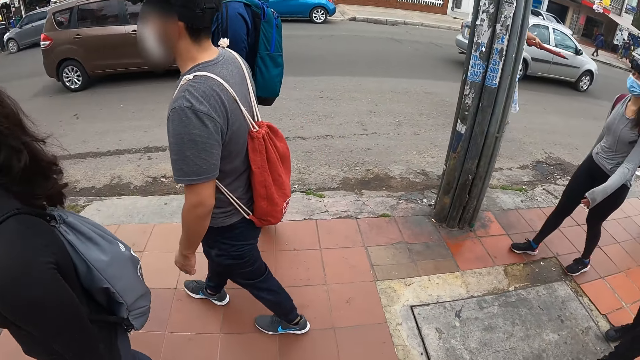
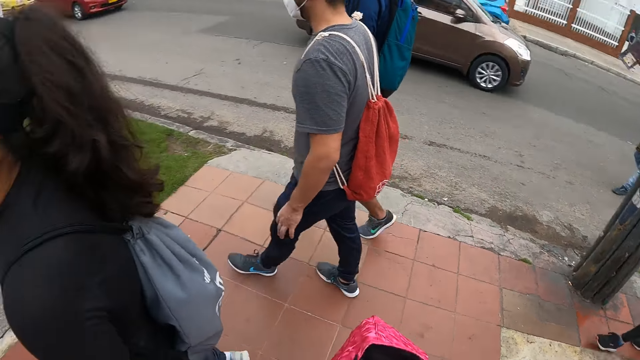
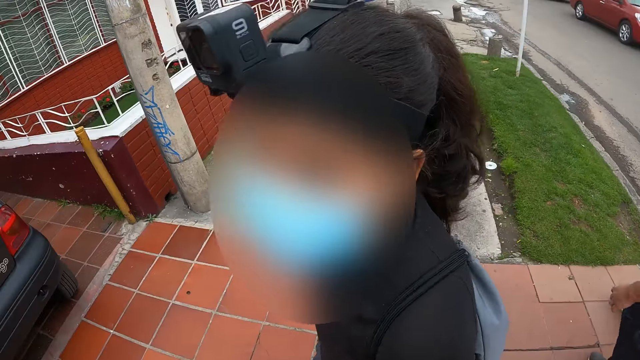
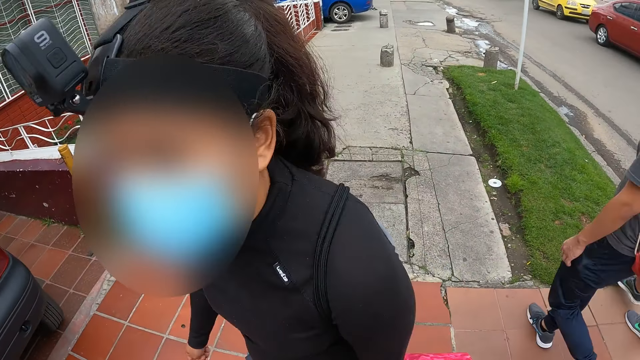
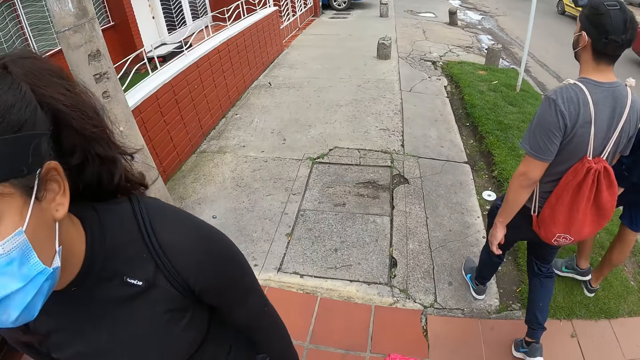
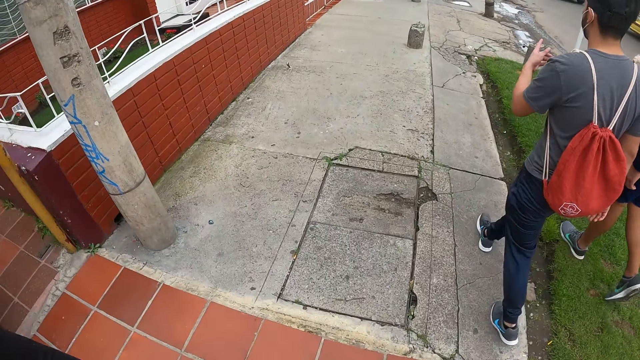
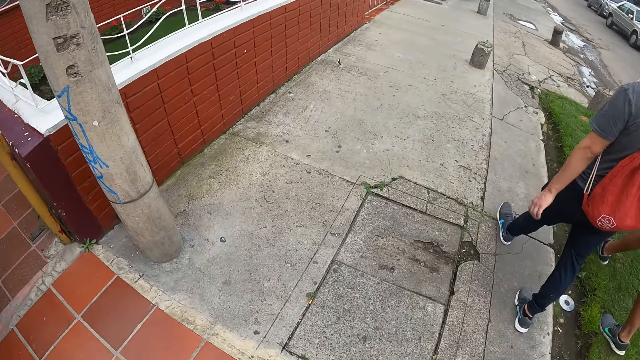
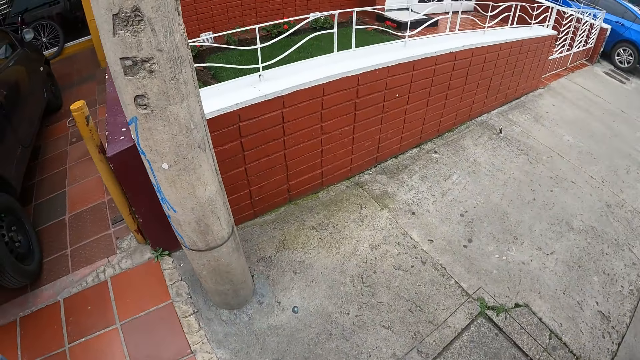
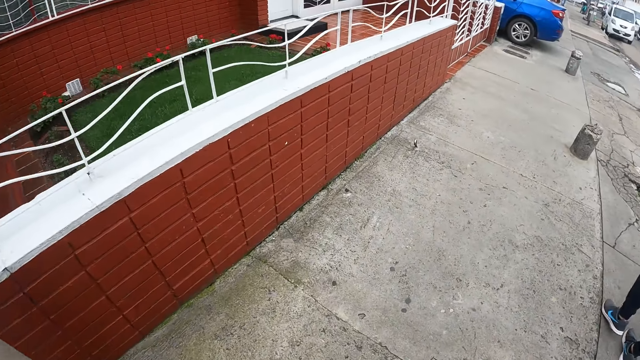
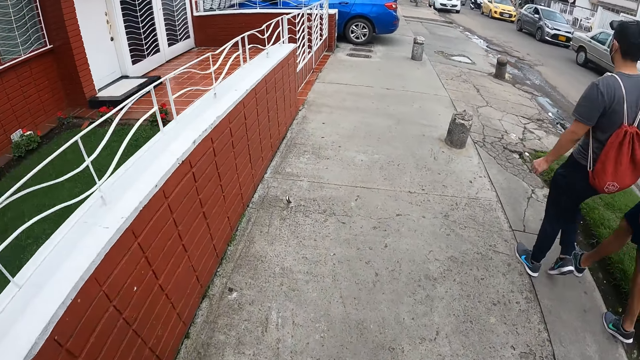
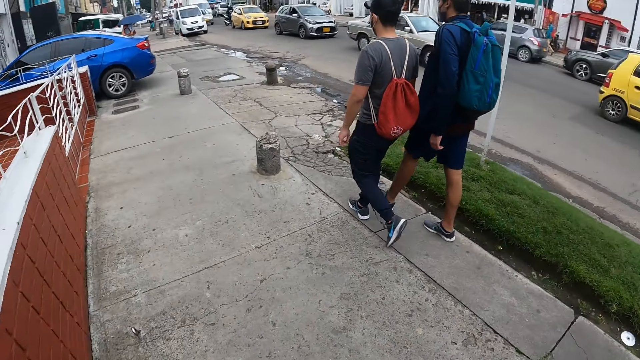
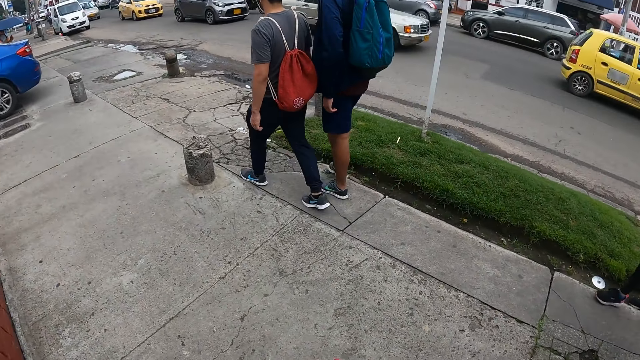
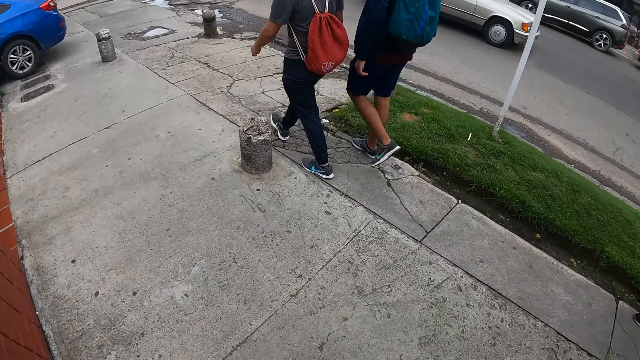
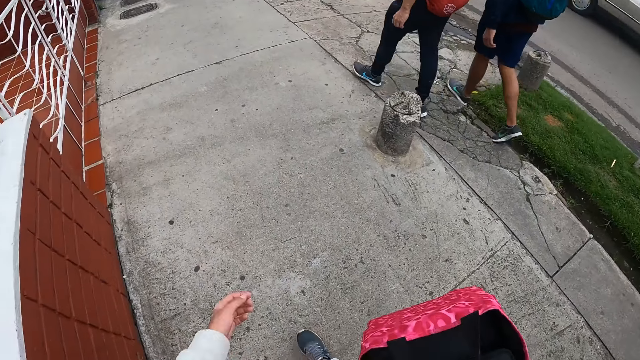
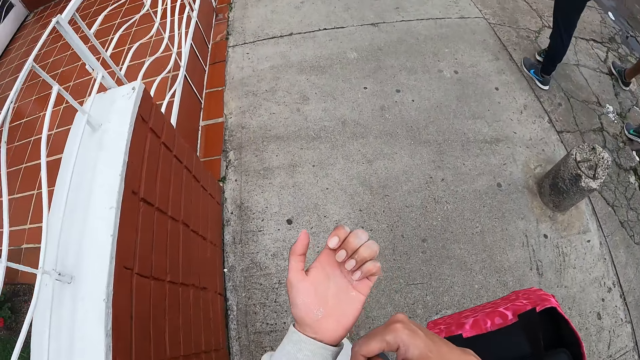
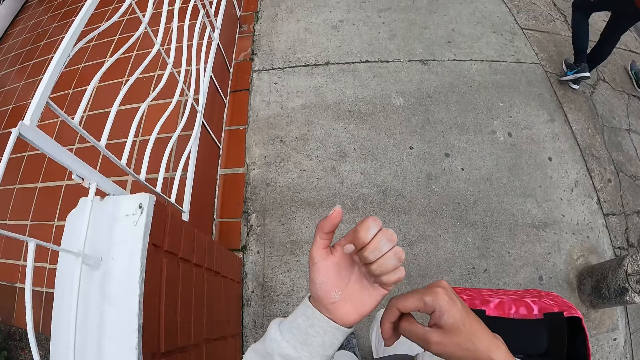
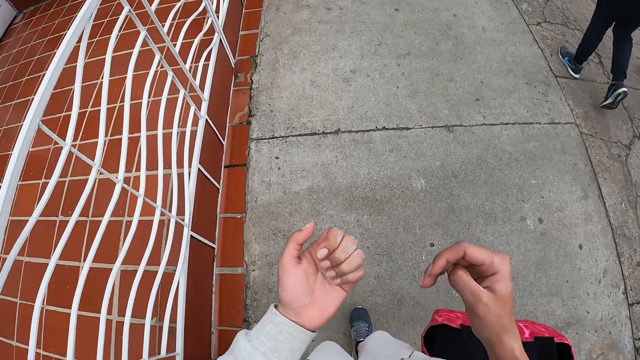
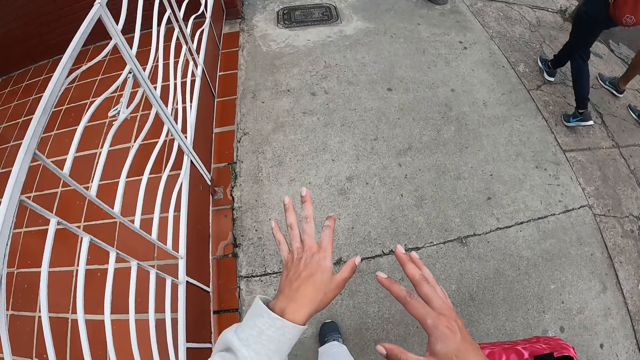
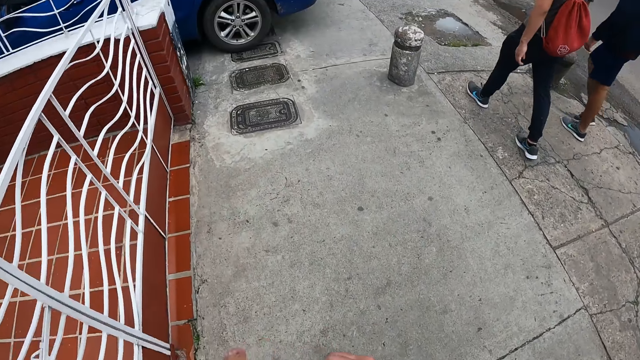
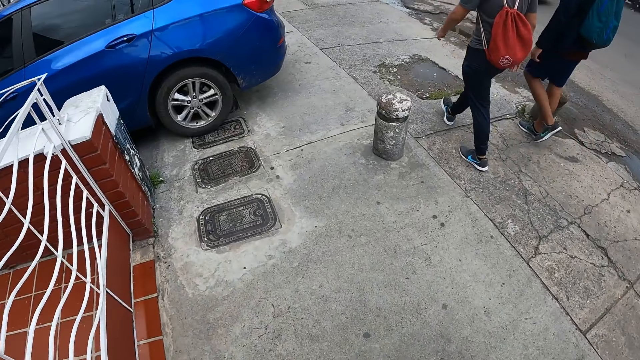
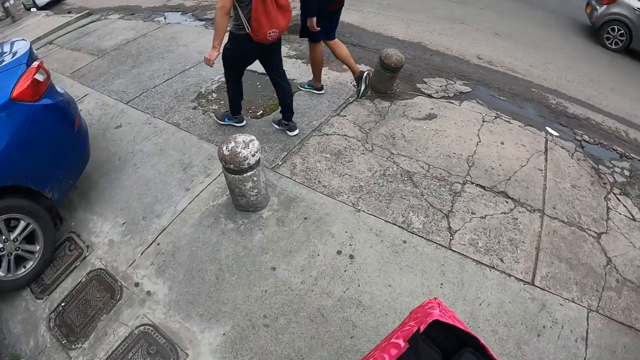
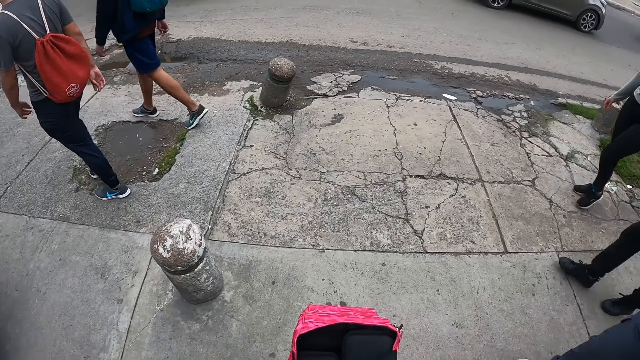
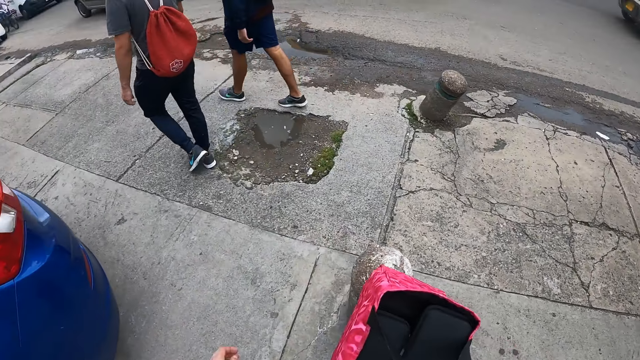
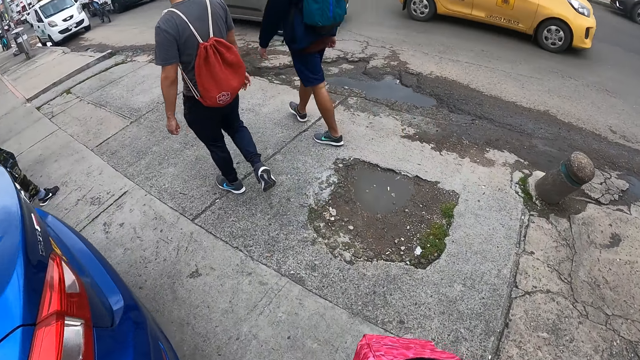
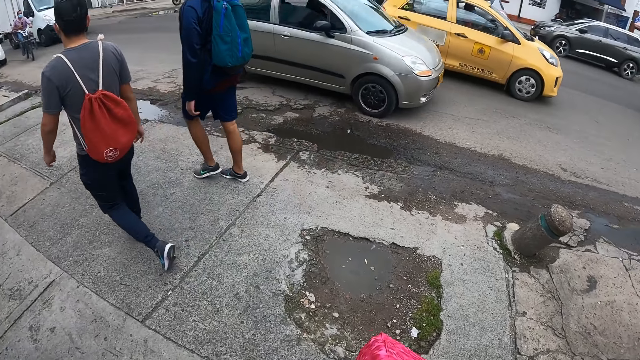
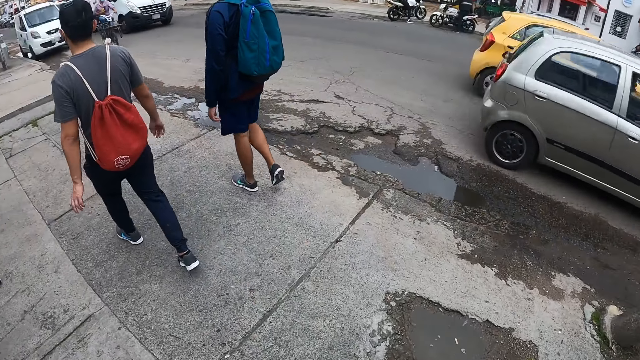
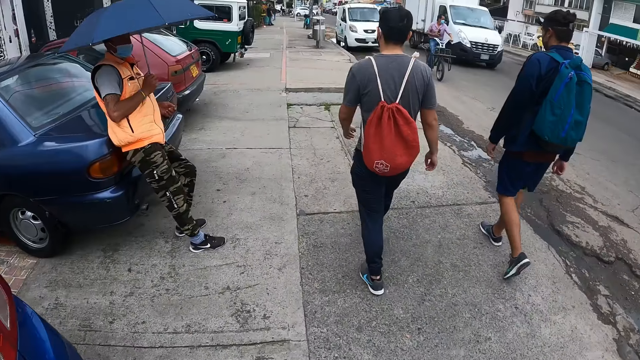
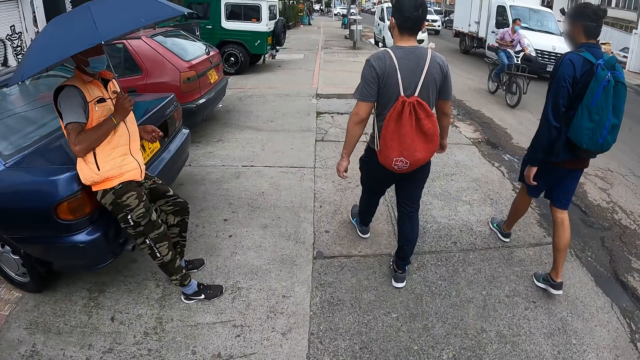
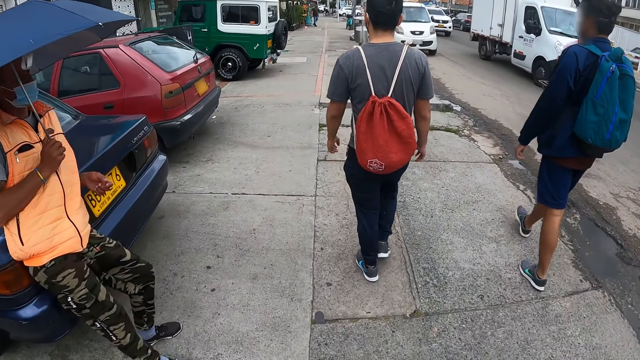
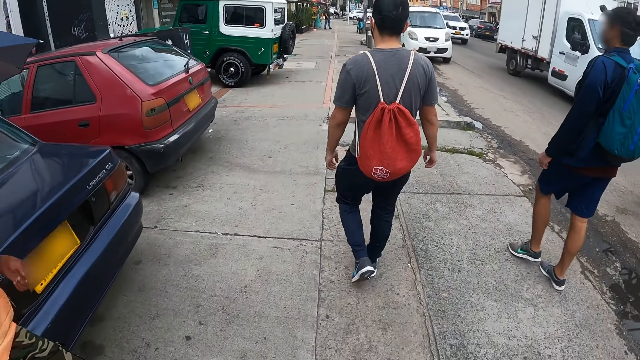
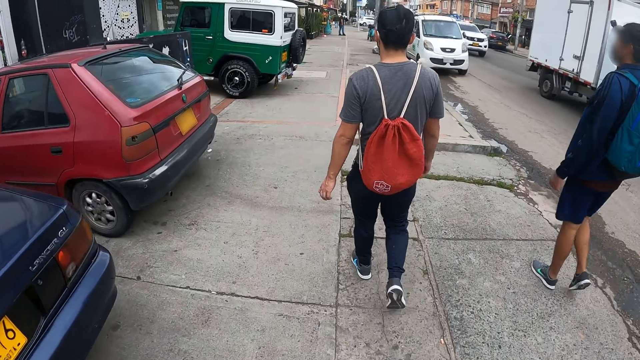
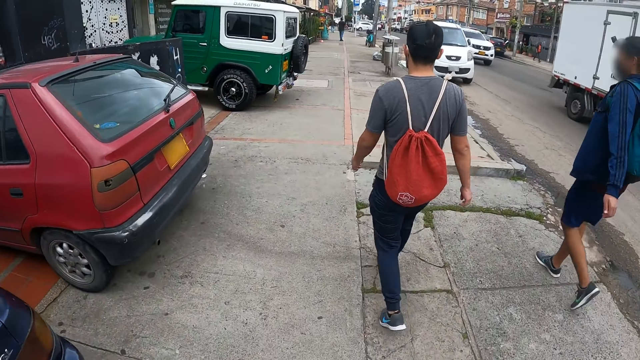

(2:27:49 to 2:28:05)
The camera wearer looks at her nails. She looks around.

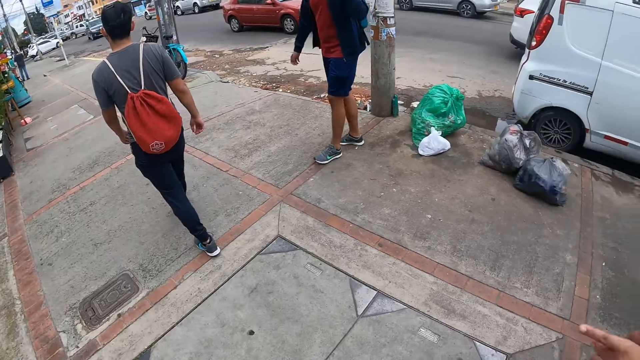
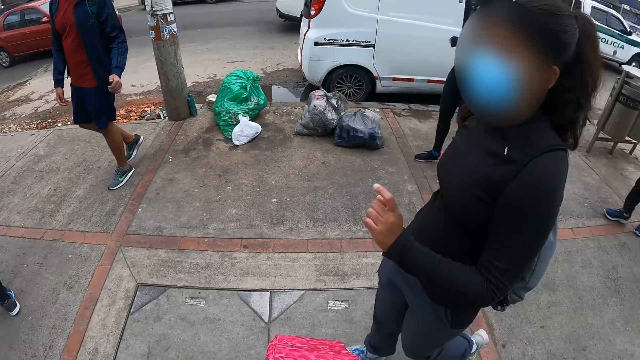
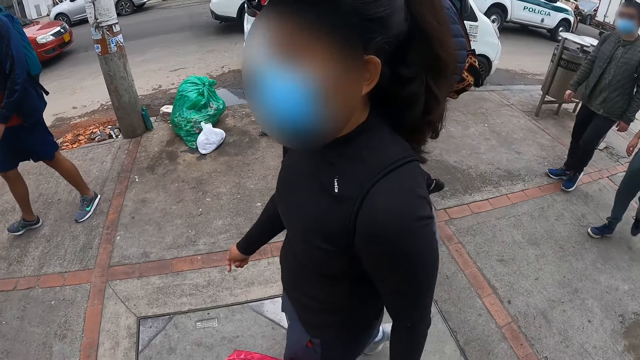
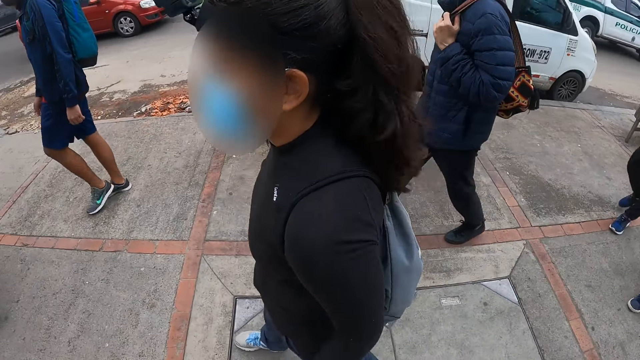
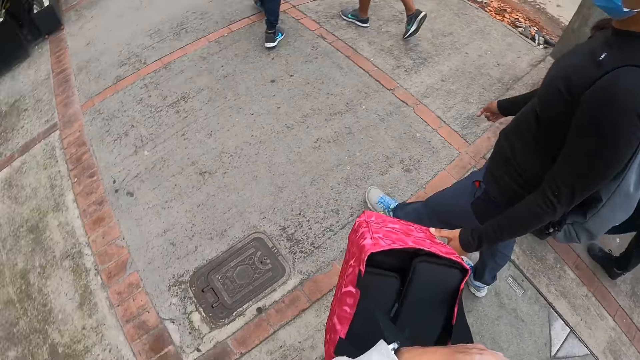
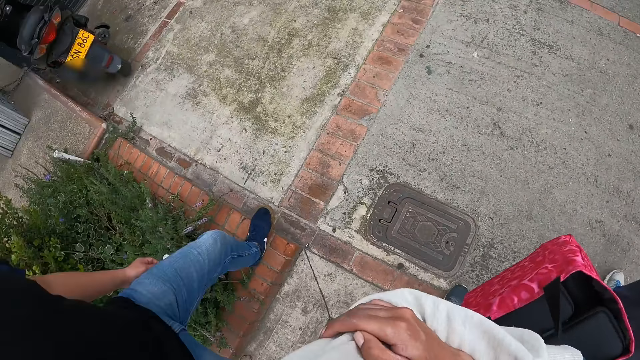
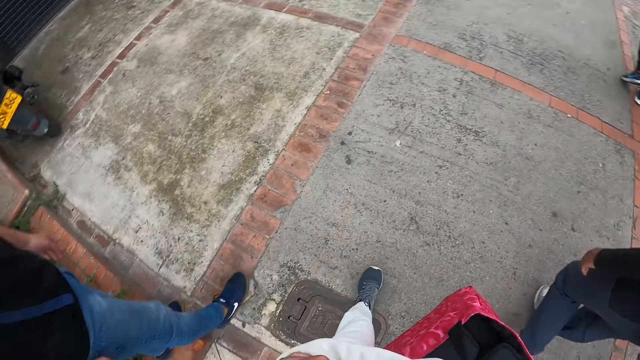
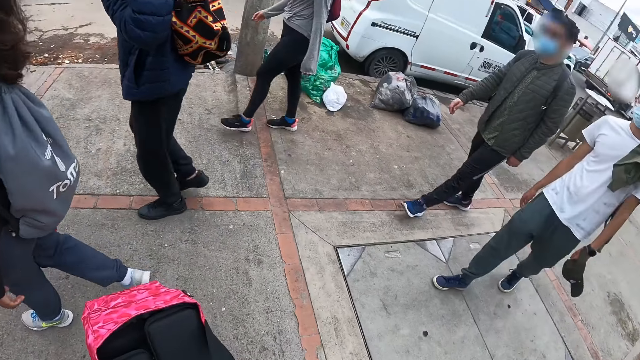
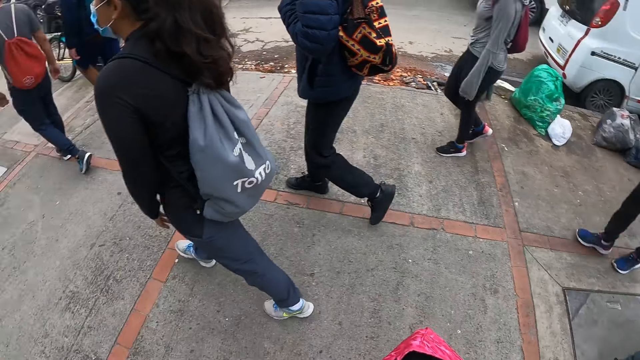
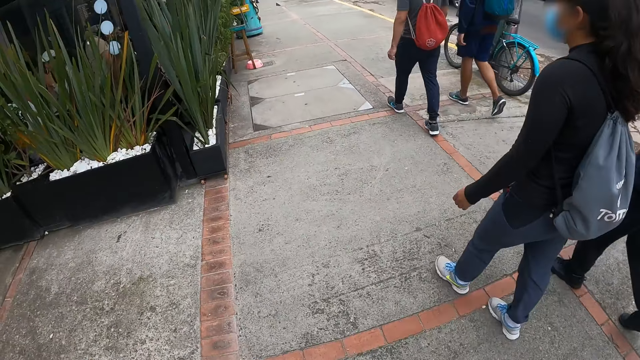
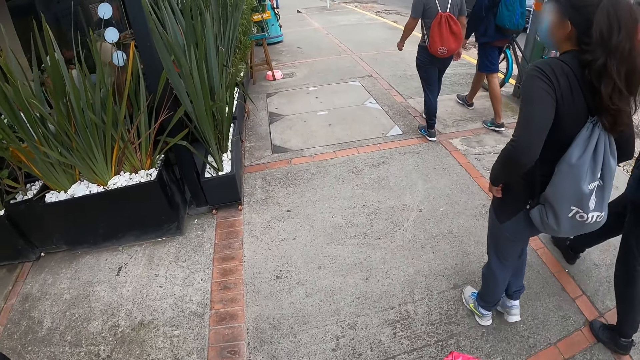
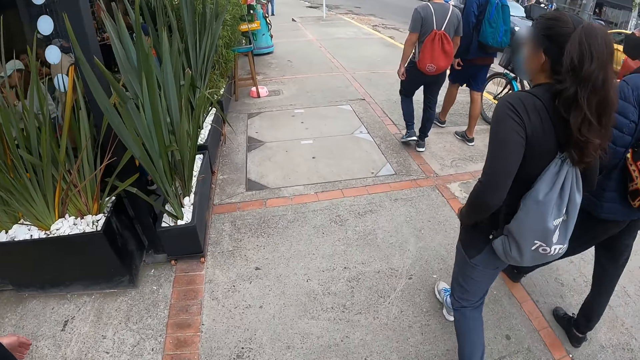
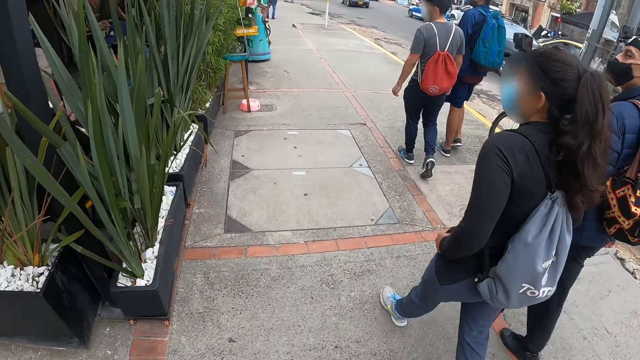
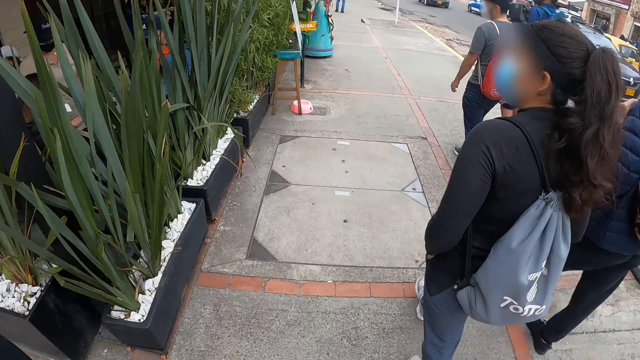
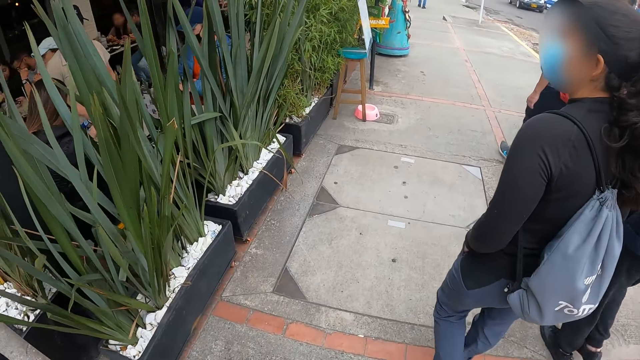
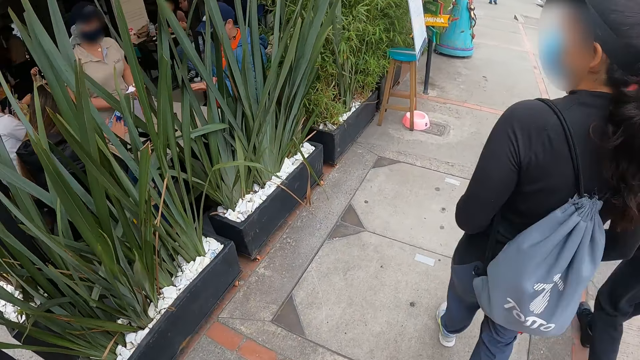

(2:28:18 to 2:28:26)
The camera wearer looks around. They walk along the street.
